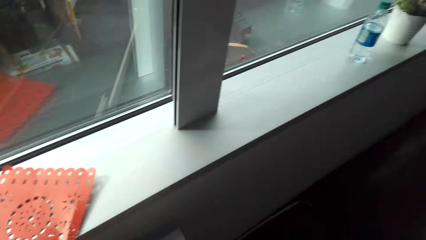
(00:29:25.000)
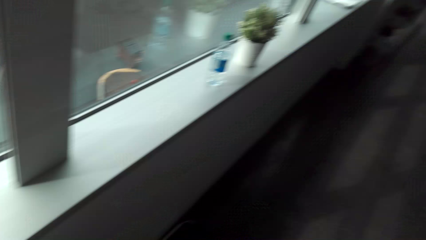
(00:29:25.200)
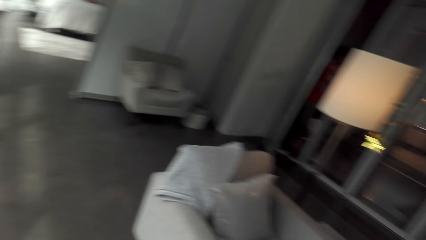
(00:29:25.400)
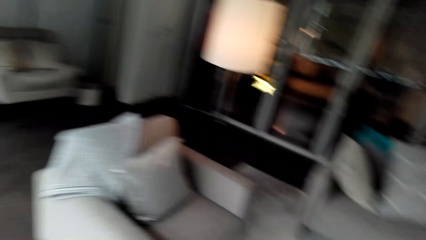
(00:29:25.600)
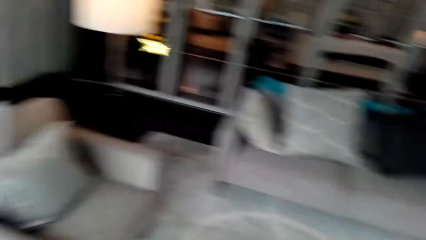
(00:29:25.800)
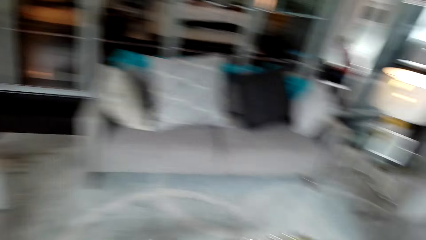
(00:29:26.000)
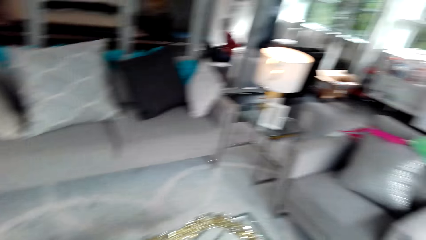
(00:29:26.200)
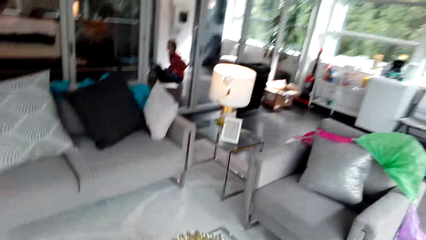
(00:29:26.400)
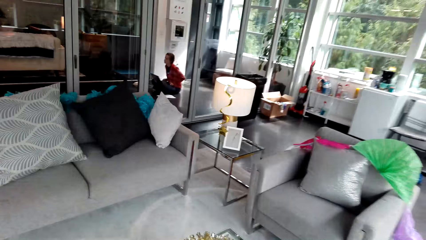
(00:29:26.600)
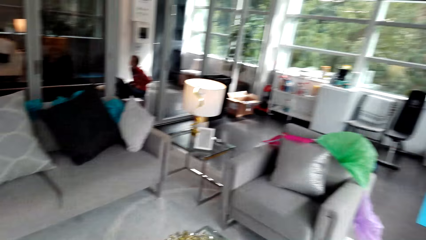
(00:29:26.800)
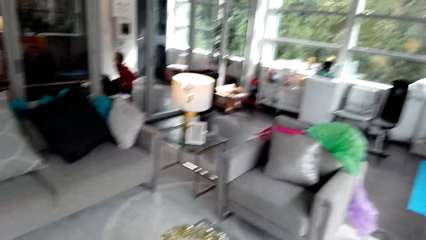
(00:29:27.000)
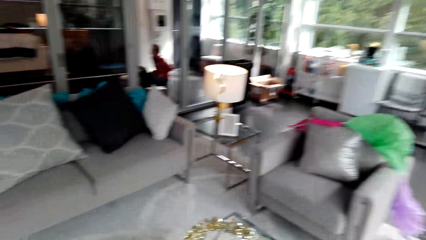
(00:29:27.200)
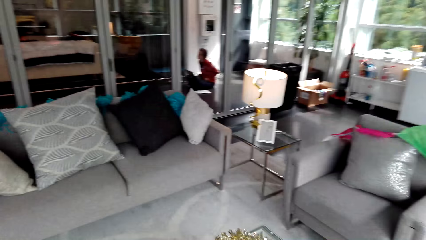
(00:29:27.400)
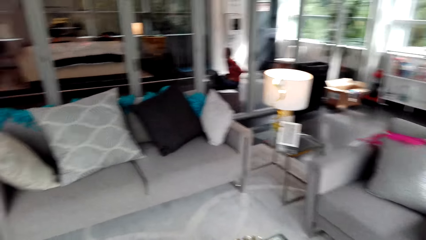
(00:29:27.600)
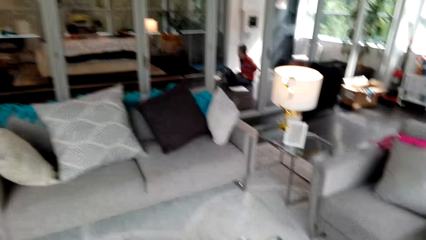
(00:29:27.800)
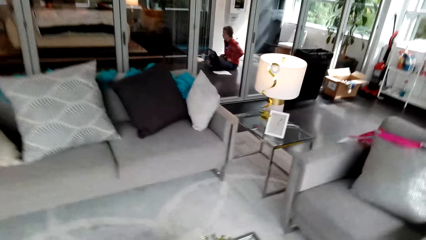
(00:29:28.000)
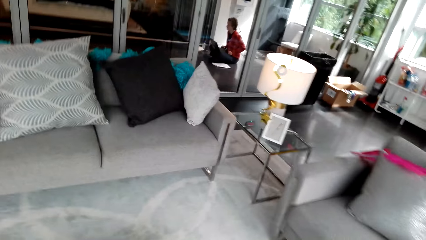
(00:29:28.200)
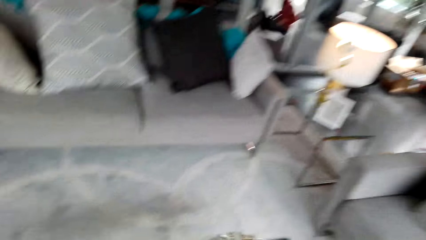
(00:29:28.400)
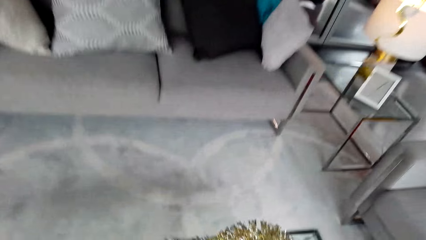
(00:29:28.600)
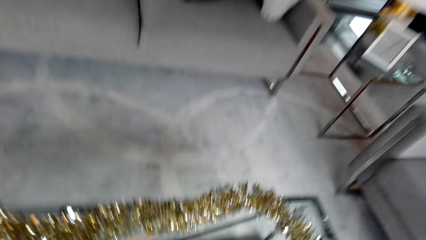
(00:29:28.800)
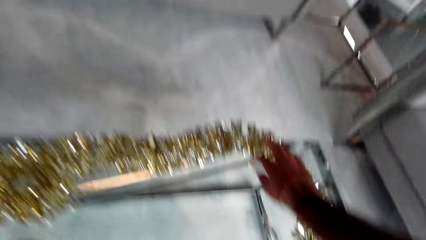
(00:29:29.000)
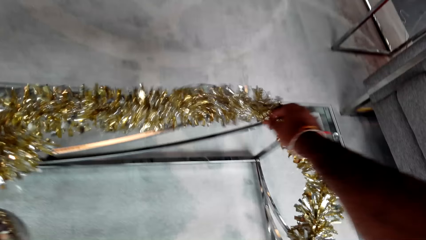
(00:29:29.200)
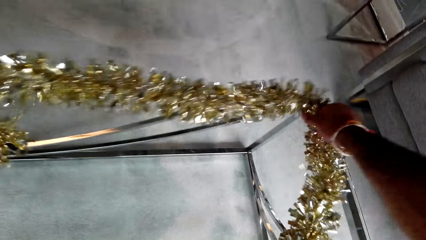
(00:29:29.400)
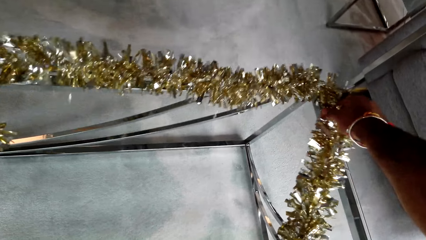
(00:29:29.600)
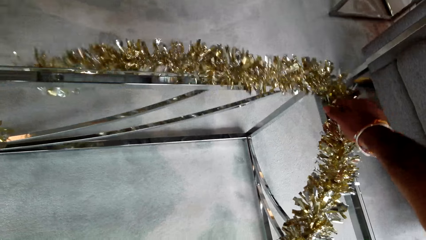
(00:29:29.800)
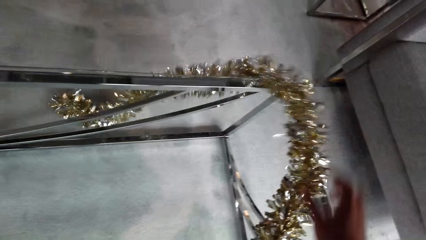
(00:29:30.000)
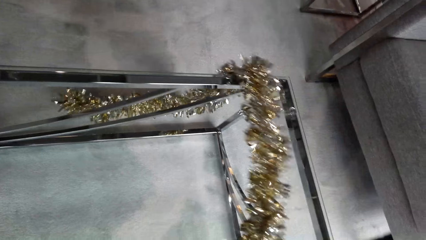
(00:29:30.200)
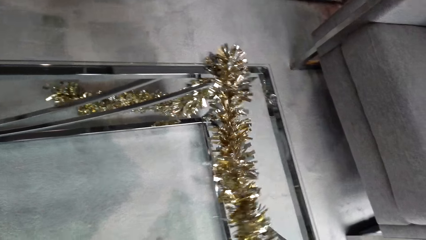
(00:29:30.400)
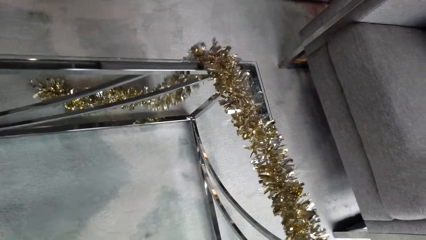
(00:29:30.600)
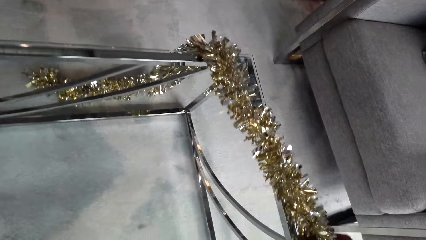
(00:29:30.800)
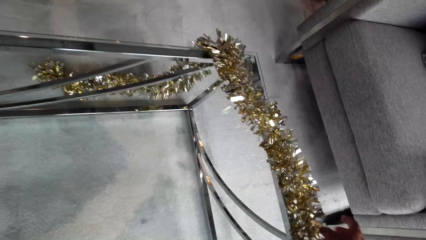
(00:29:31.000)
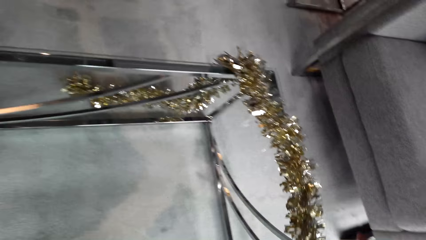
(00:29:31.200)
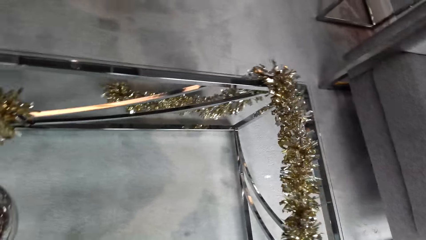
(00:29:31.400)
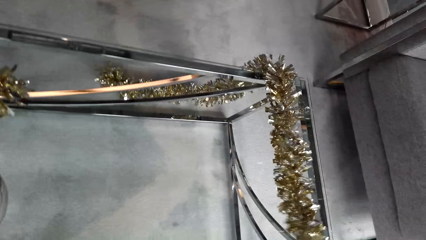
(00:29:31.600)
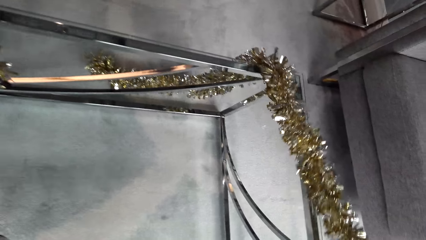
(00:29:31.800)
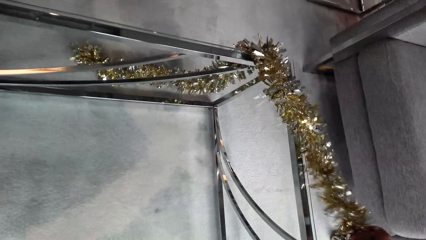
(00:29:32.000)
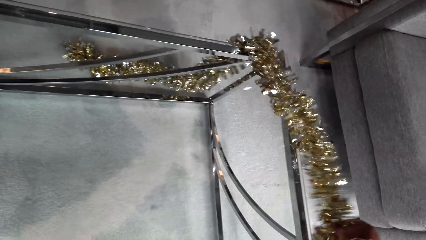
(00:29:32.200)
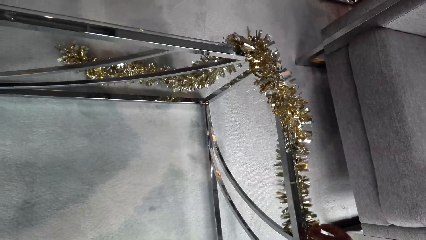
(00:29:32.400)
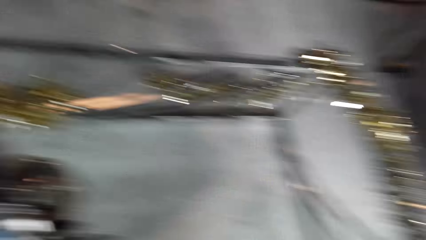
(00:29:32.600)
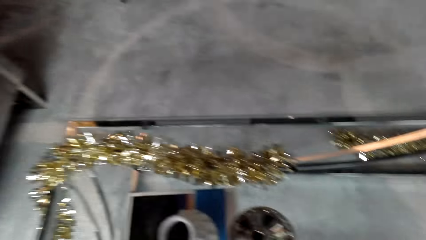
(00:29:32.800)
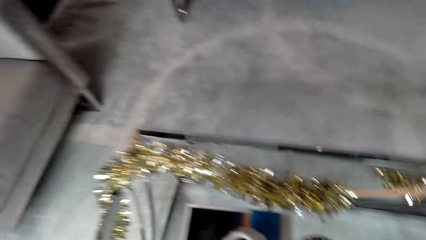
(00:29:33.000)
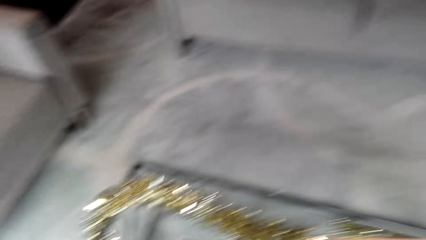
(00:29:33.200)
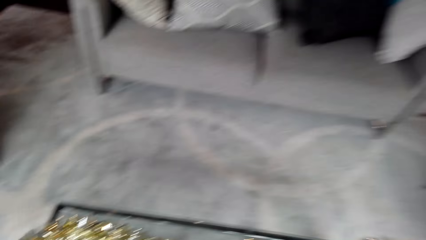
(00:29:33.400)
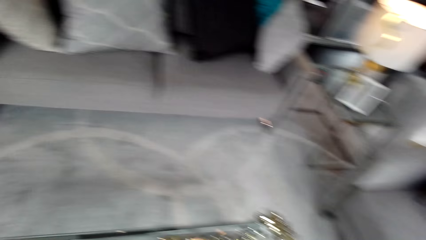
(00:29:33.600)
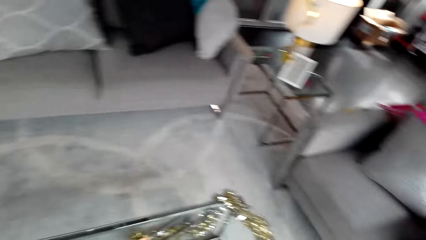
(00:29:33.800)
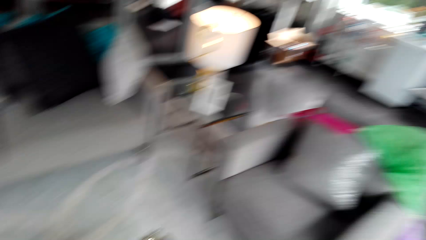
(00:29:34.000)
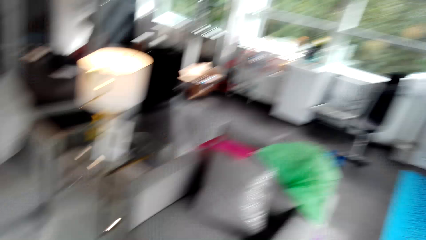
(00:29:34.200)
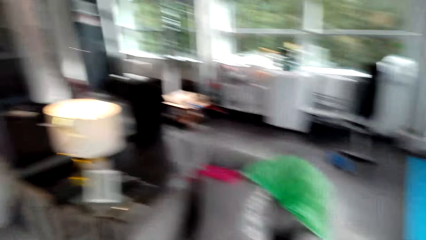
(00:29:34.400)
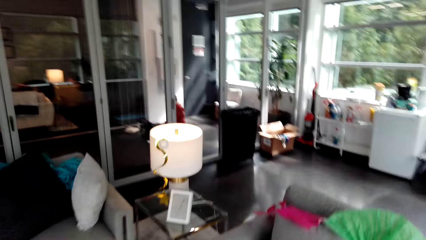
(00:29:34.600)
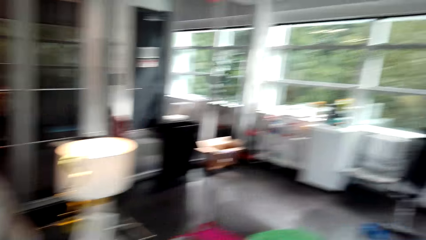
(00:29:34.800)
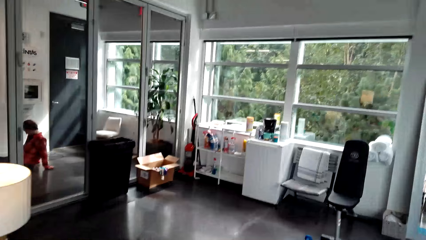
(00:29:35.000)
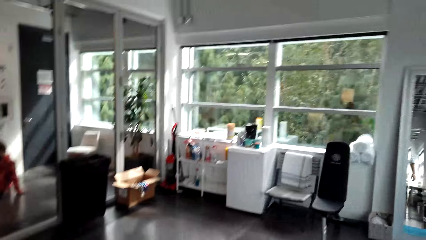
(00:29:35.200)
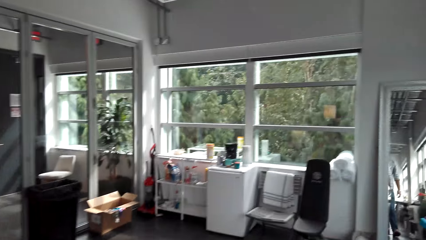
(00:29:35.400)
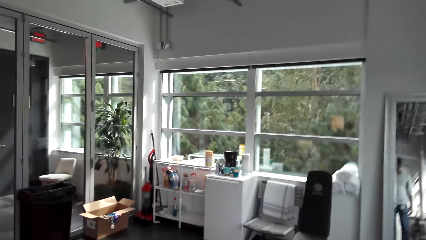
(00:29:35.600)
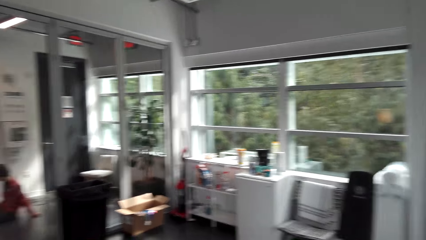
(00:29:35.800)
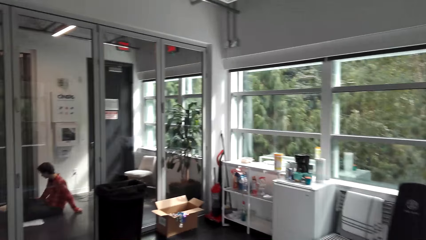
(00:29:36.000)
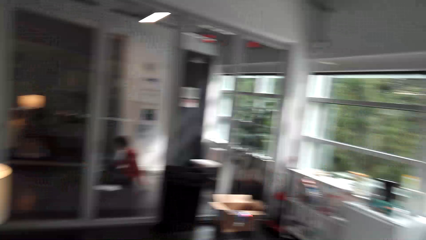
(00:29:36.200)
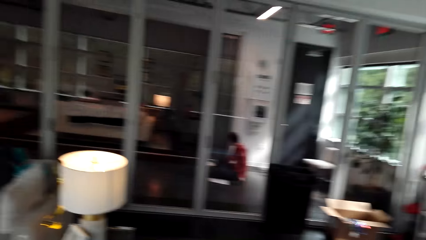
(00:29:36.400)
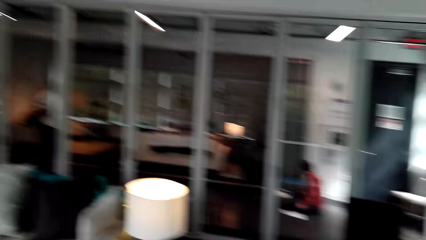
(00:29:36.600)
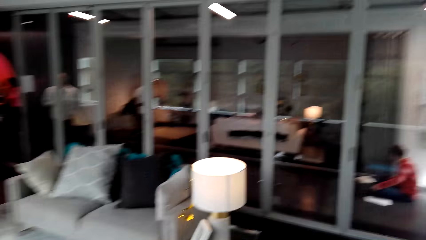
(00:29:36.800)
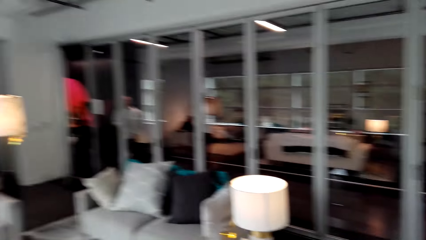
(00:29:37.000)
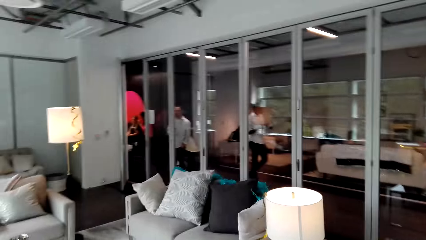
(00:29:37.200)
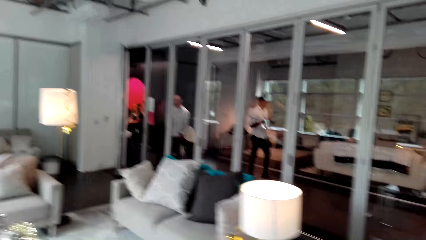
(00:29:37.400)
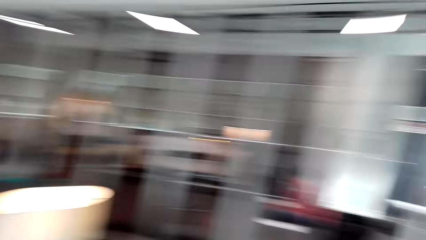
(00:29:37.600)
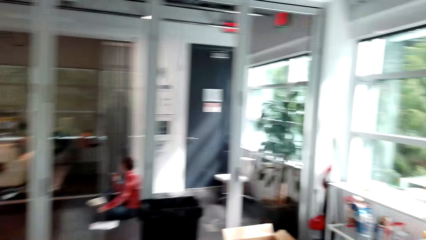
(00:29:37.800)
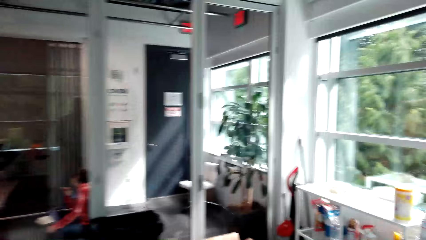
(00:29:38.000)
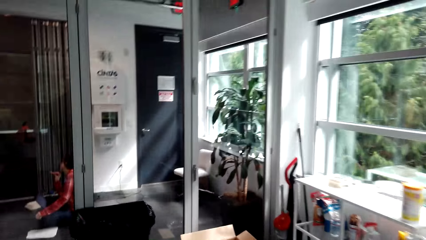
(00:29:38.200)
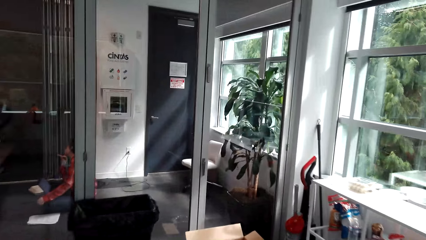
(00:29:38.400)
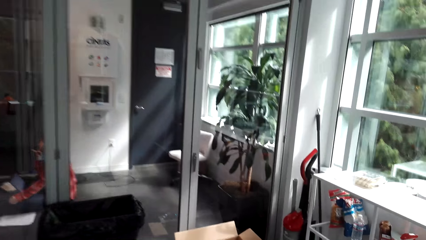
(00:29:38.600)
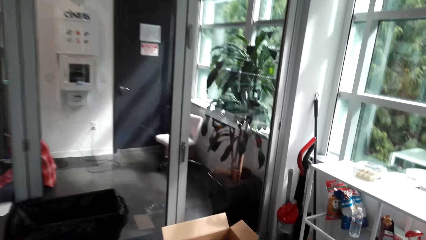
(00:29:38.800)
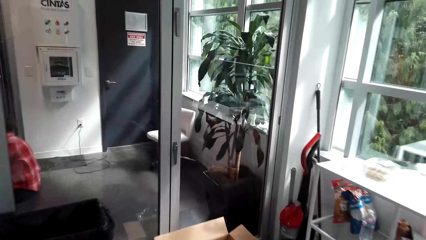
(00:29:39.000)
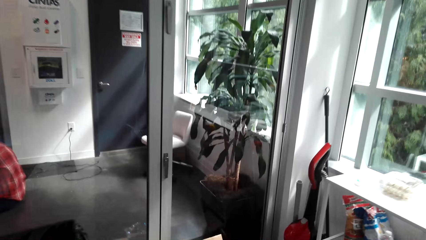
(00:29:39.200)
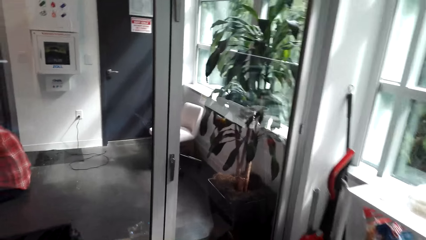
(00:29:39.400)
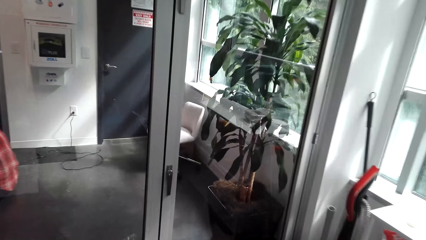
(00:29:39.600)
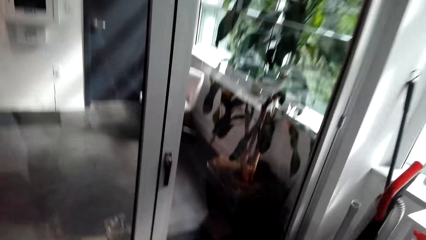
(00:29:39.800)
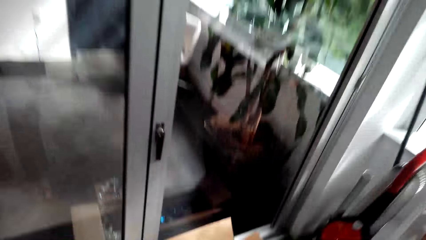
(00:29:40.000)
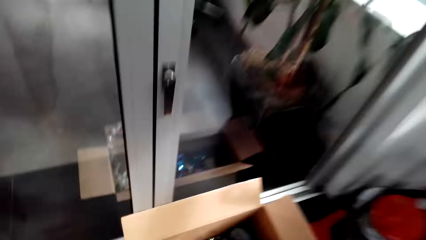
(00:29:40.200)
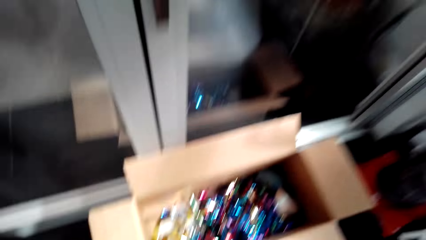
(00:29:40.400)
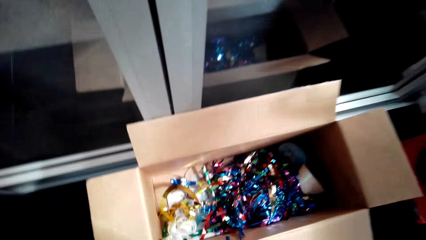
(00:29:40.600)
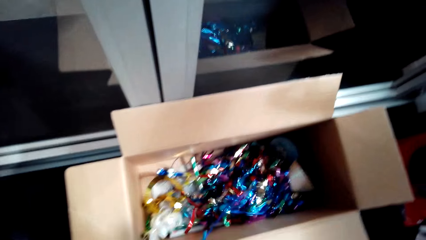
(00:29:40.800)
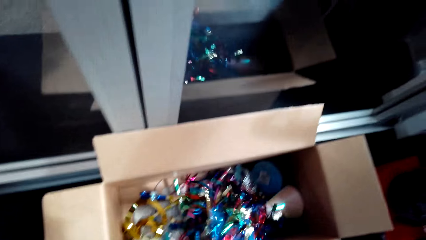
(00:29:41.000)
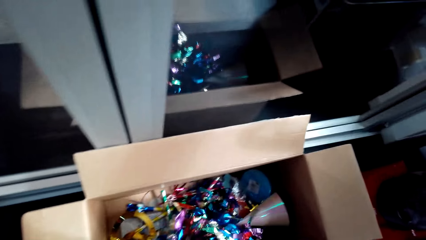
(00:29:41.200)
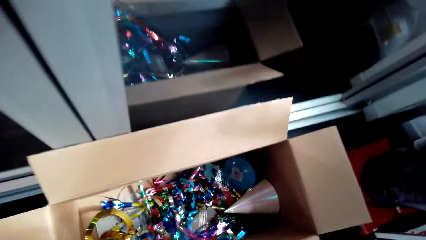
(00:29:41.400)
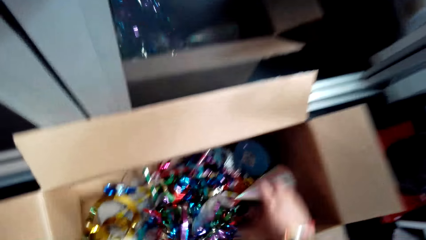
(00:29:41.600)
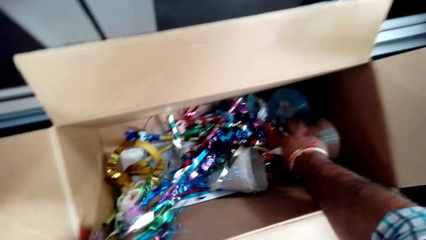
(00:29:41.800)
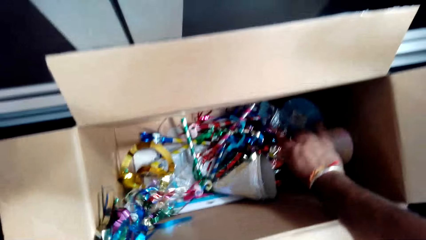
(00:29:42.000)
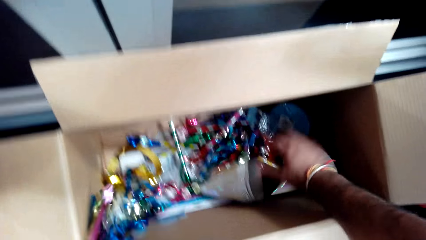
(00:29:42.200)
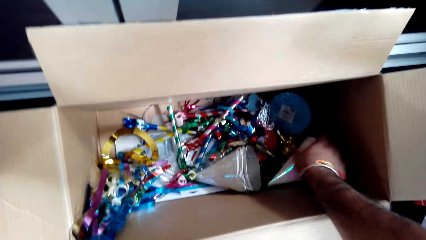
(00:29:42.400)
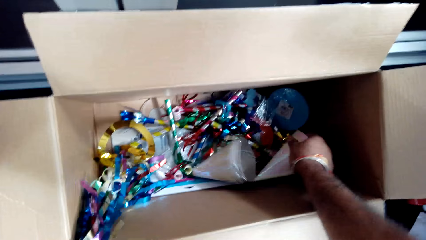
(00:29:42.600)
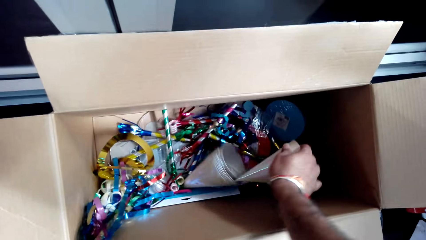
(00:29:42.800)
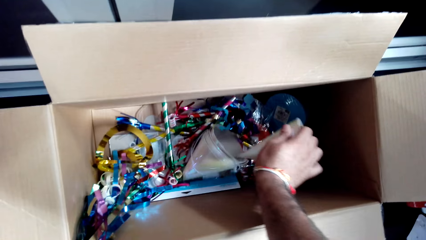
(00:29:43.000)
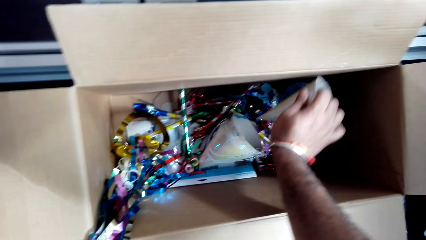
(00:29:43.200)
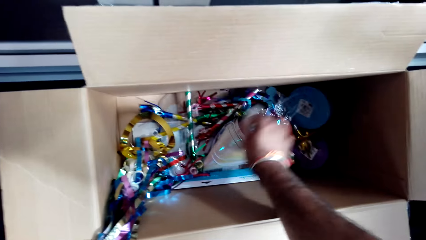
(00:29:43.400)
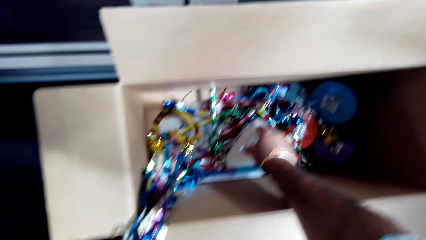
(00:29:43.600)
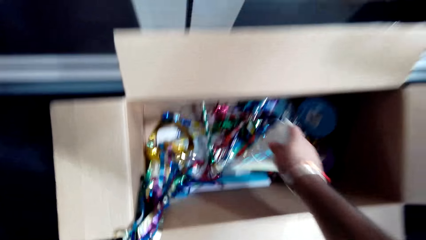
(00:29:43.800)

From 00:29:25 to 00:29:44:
The camera wearer walks back to the other table. They spread flowers on the table. They arrange the decoration on the table. They walk to the box with flowers. They pick flowers from the box.
